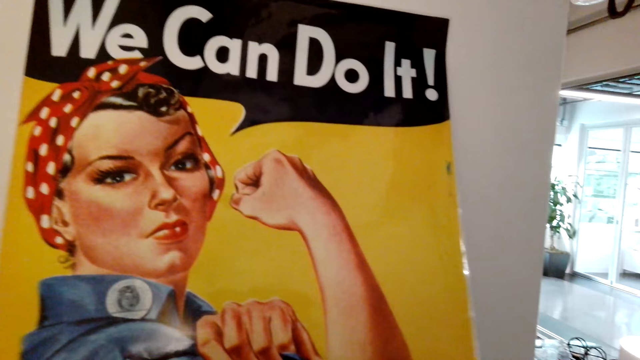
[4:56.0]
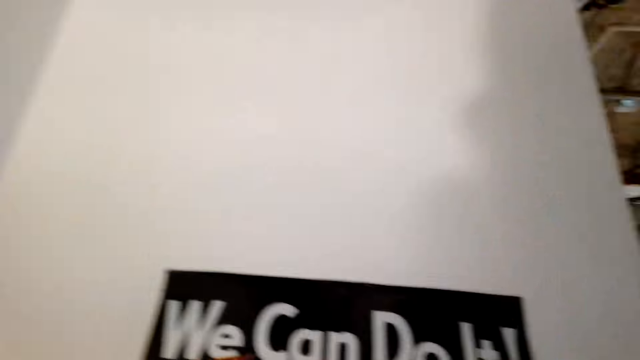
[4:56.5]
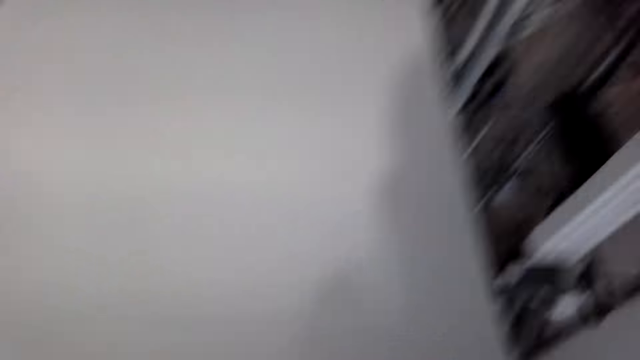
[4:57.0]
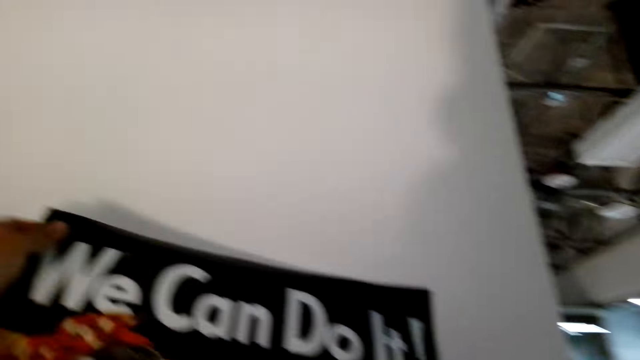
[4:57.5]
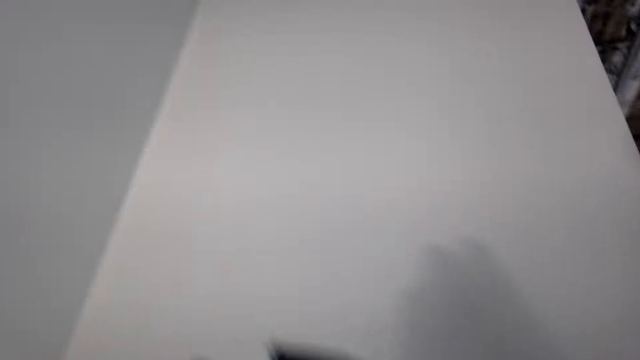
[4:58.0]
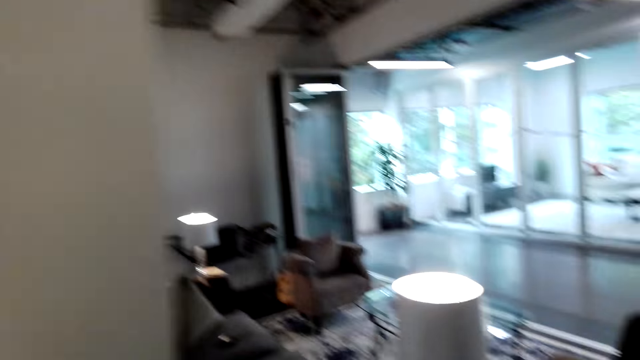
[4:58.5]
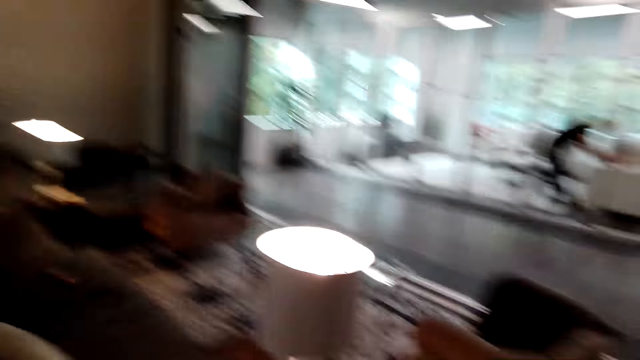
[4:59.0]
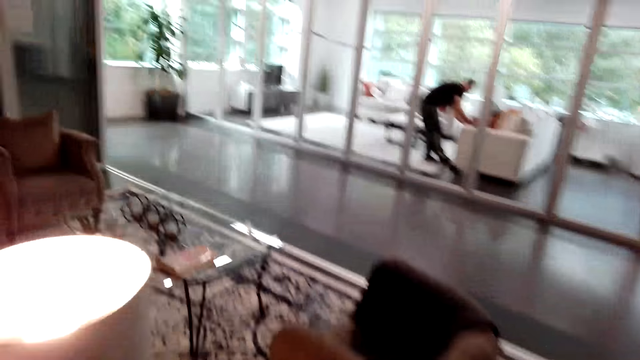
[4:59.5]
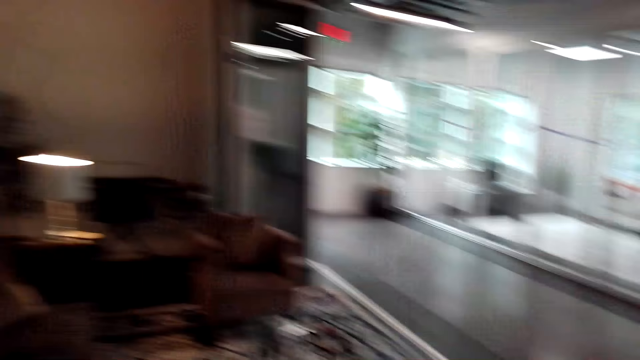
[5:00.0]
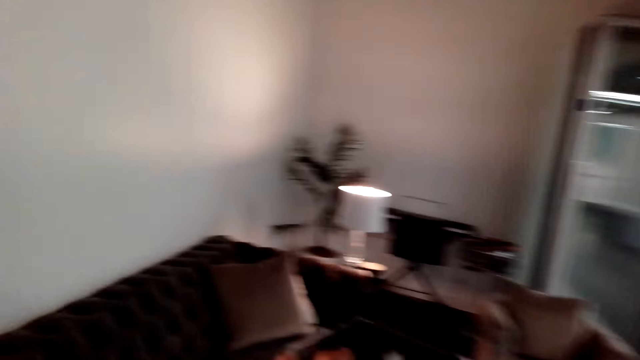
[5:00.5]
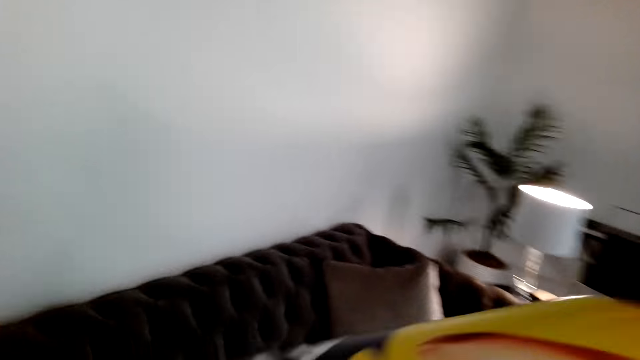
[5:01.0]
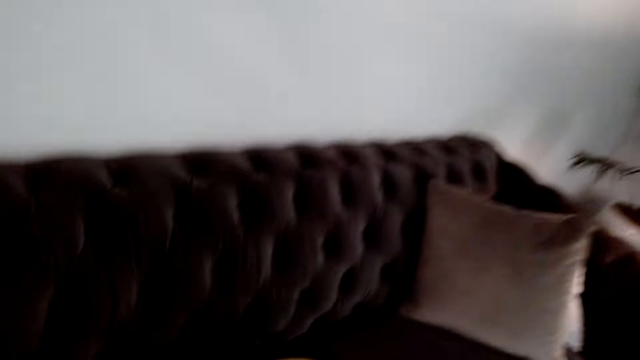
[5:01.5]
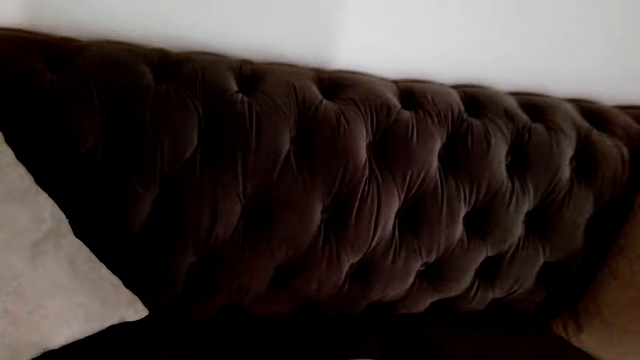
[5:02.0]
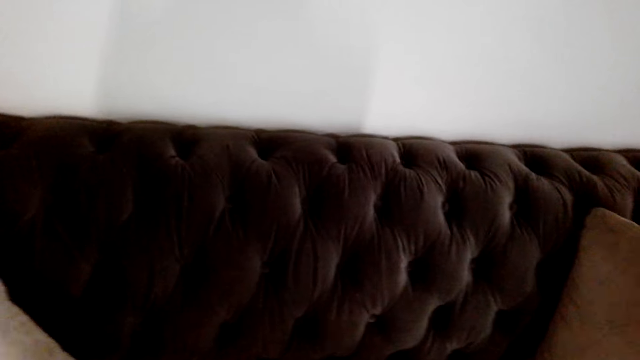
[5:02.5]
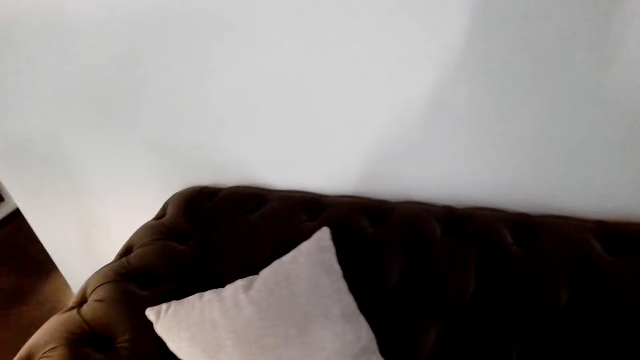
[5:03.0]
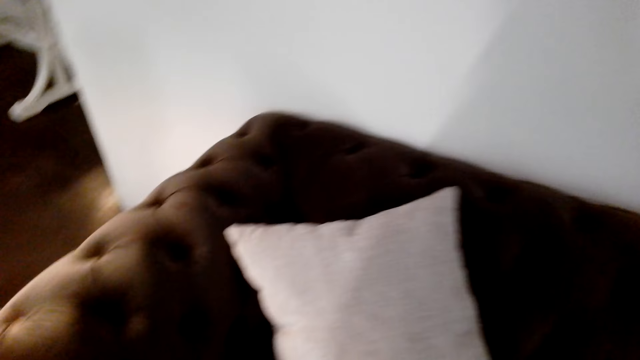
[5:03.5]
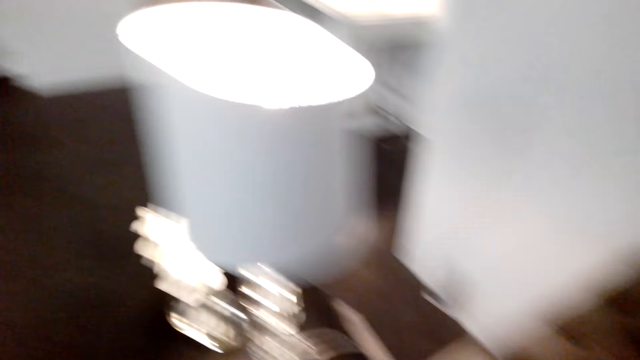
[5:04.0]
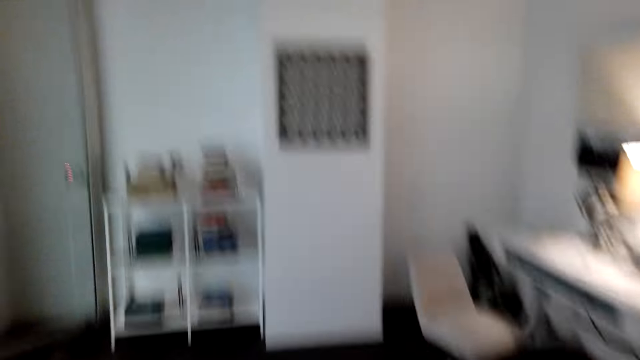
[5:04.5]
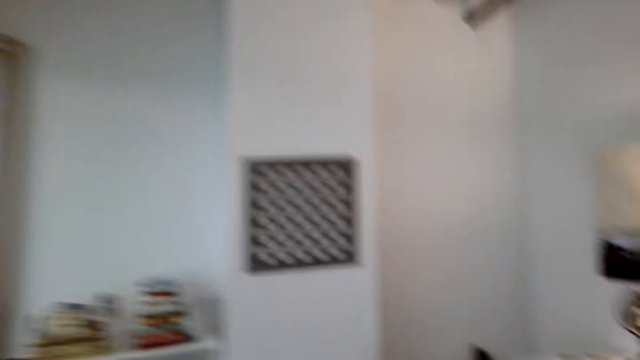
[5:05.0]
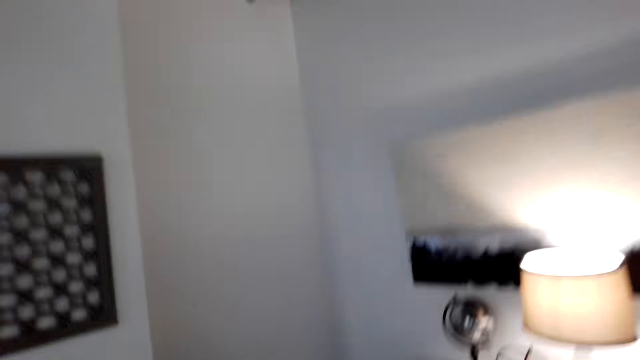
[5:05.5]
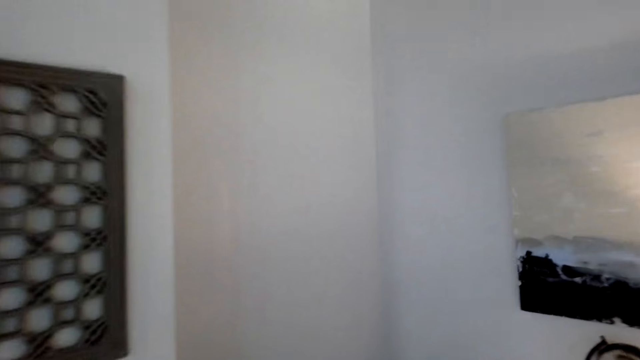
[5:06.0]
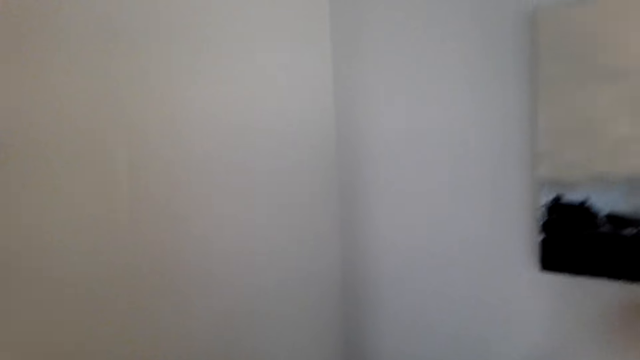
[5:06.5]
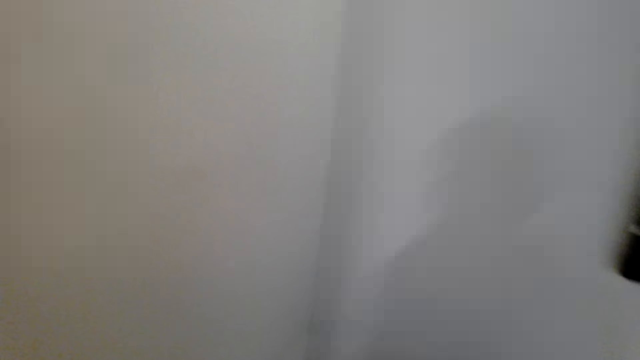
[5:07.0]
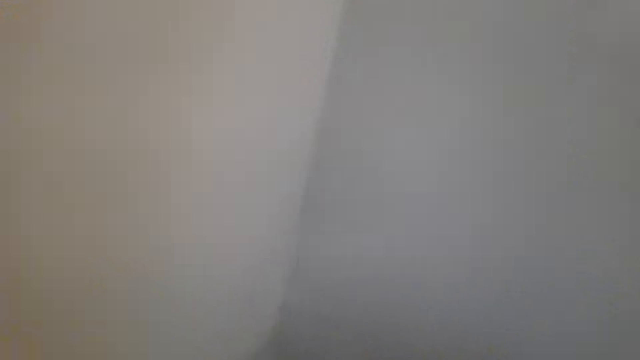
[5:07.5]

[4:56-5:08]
The camera wearer removes the picture from the wall. They walk around the house. They put the picture on the sofa. They pick something from the seat. They walk around the house.

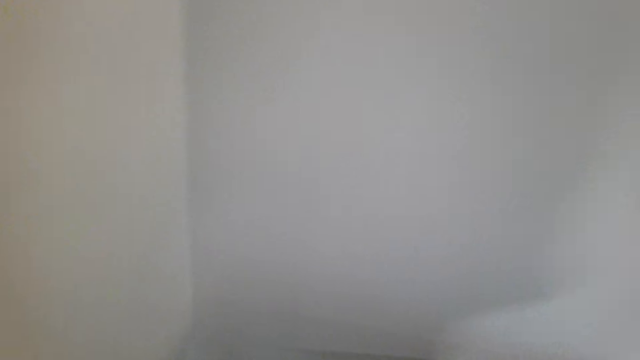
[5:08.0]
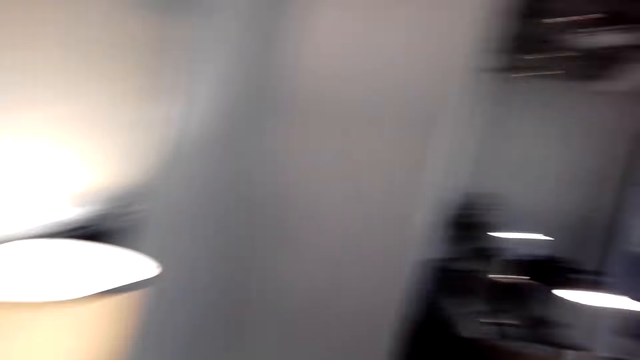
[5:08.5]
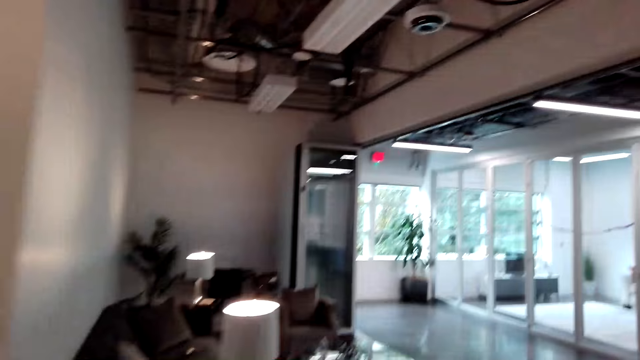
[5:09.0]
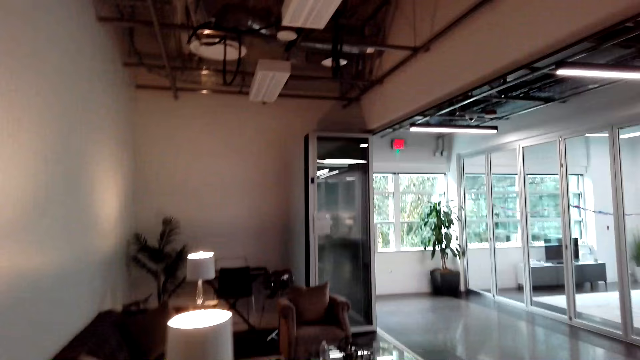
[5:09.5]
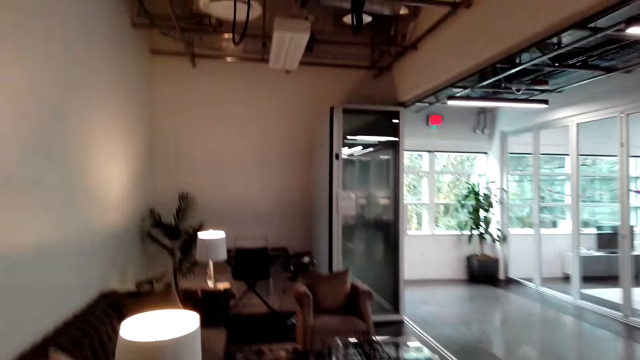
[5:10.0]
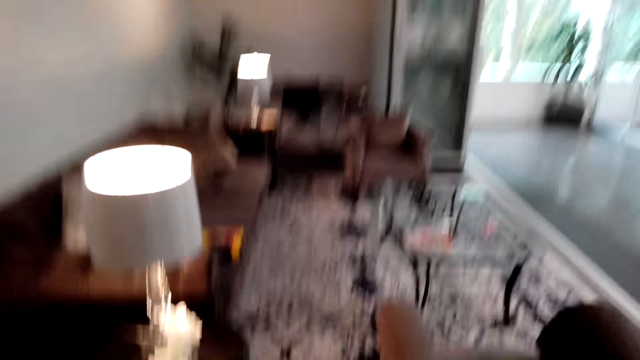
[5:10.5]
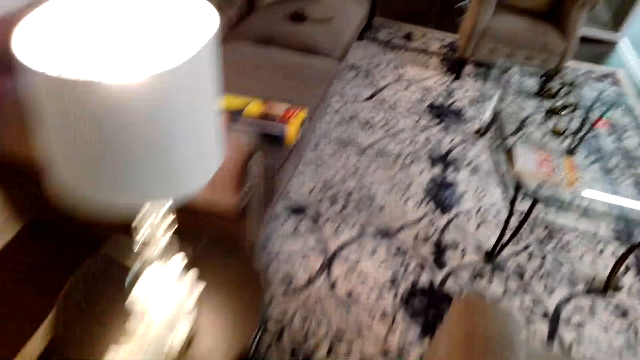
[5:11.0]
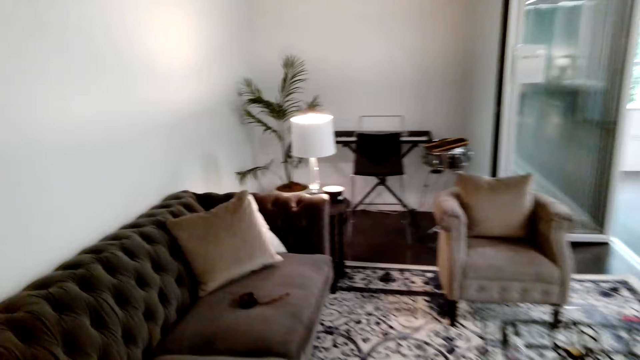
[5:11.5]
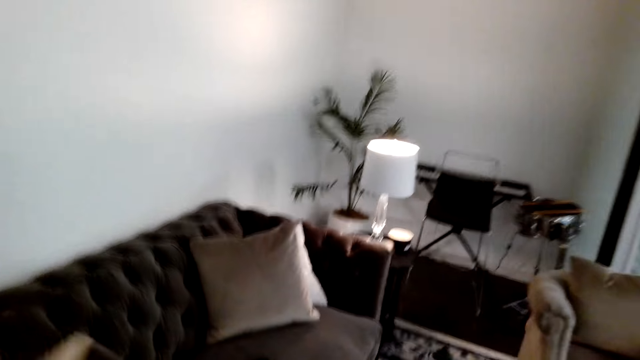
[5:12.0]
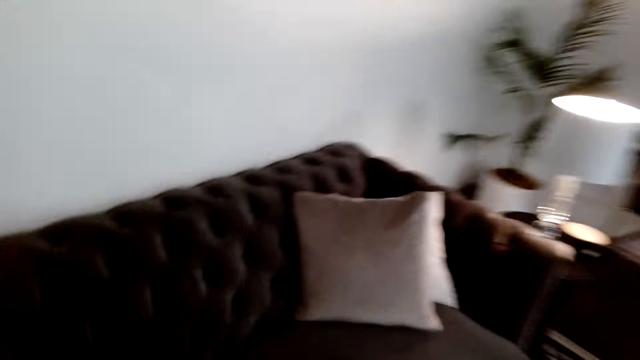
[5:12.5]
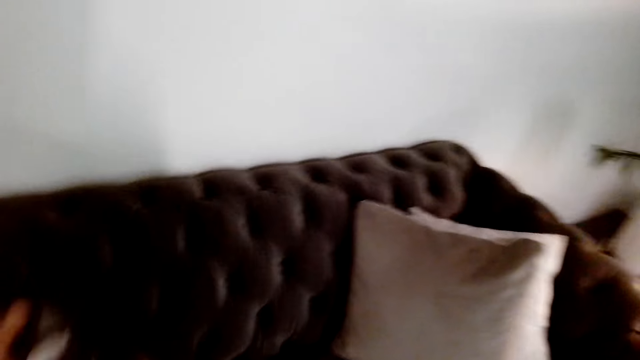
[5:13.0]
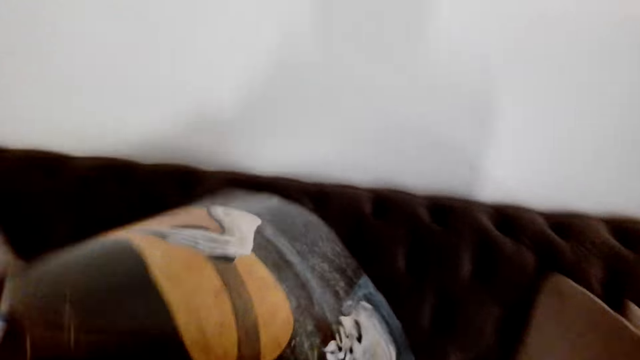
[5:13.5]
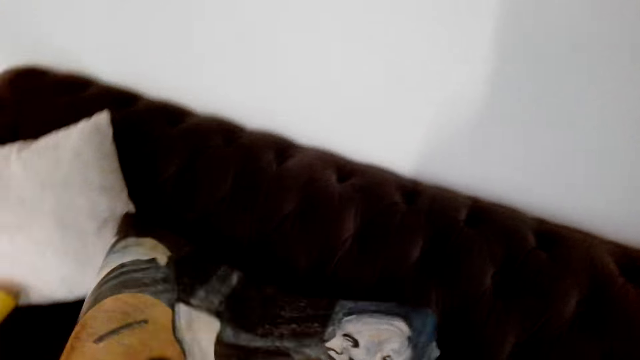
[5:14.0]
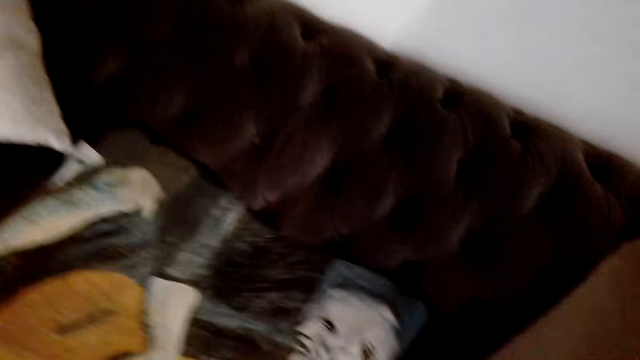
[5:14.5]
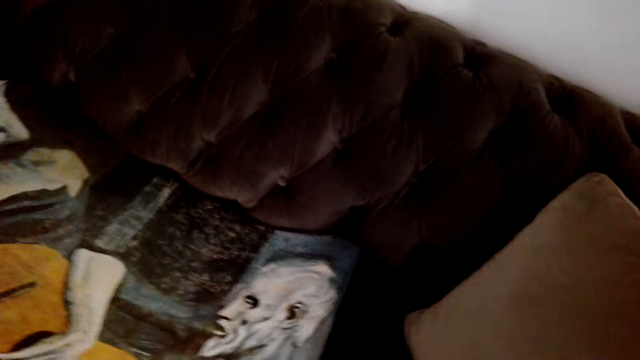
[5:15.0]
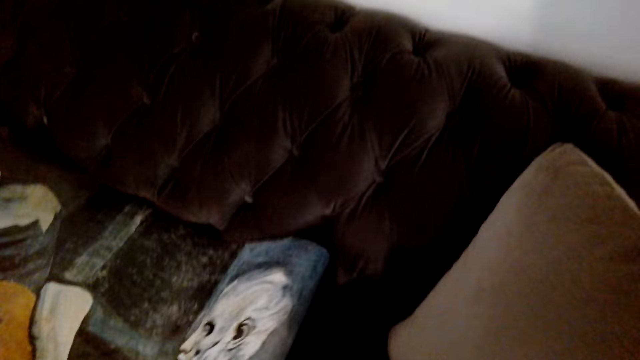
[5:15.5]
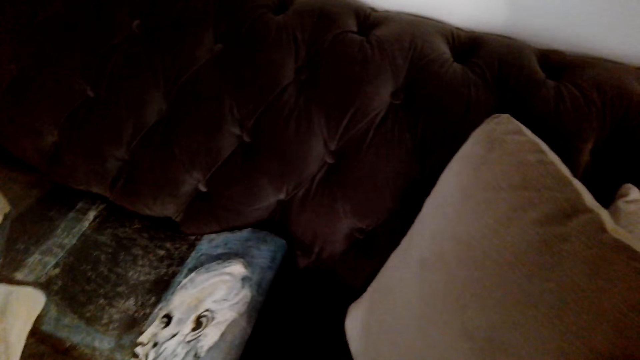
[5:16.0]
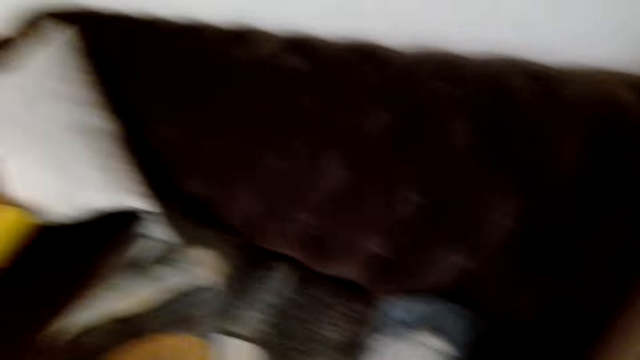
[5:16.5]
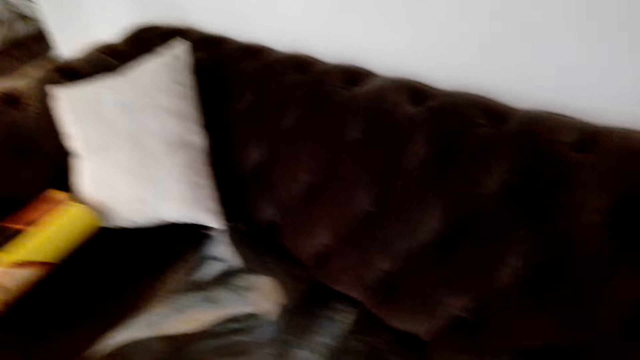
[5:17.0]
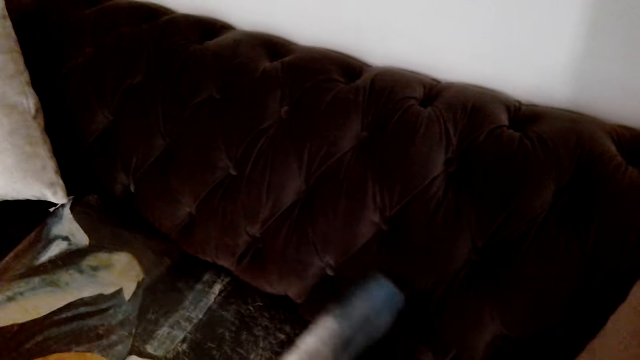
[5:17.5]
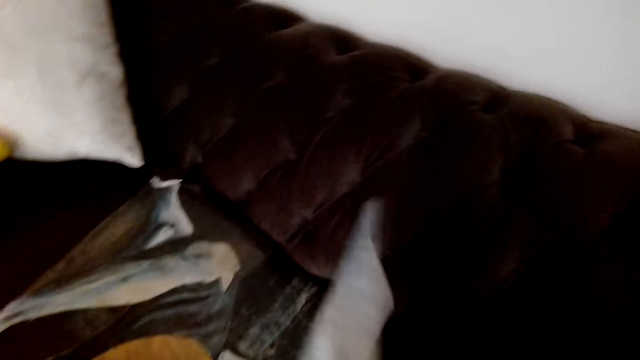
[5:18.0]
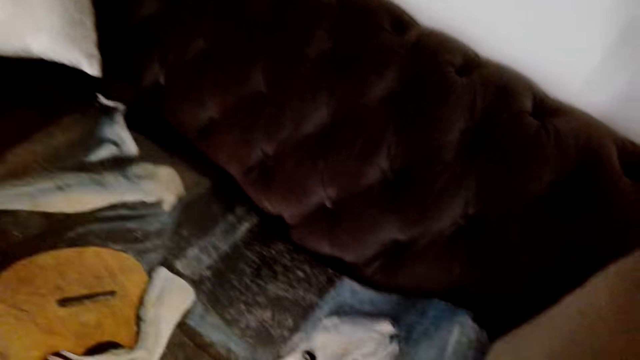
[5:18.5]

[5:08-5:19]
The camera wearer walks around the house. They put the picture on the sofa.
